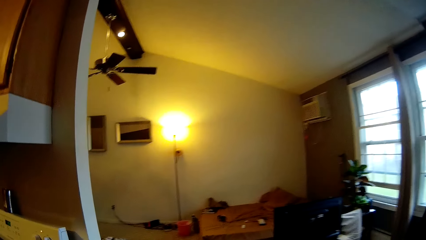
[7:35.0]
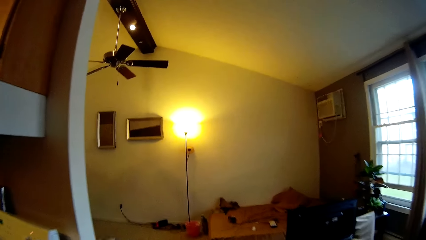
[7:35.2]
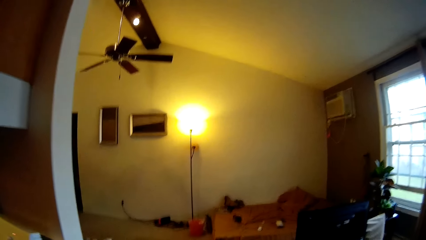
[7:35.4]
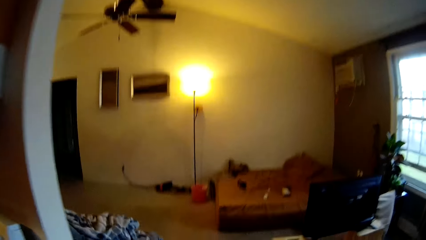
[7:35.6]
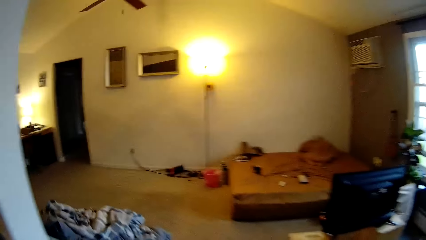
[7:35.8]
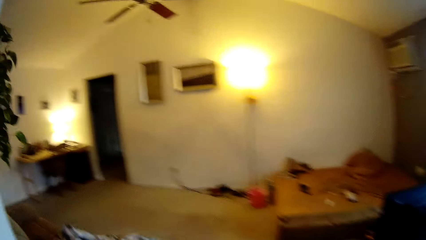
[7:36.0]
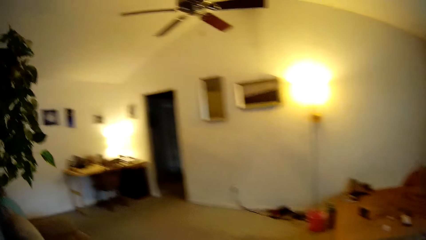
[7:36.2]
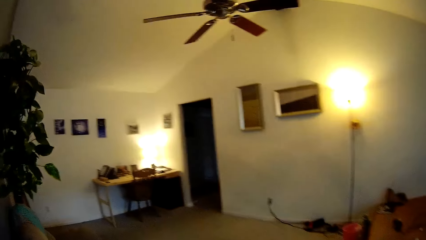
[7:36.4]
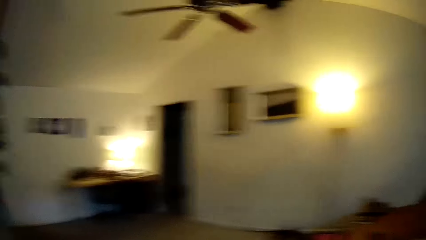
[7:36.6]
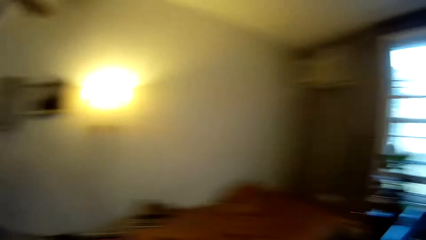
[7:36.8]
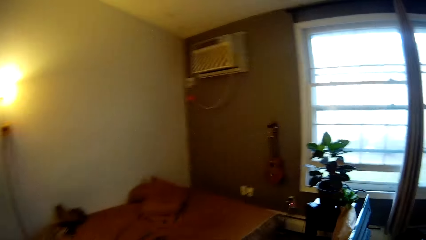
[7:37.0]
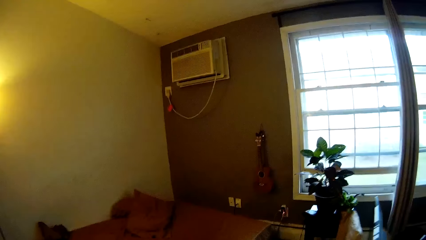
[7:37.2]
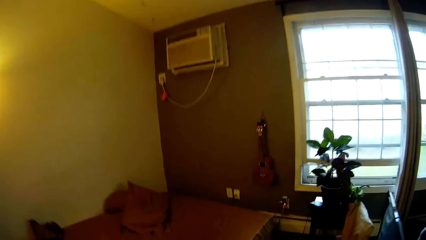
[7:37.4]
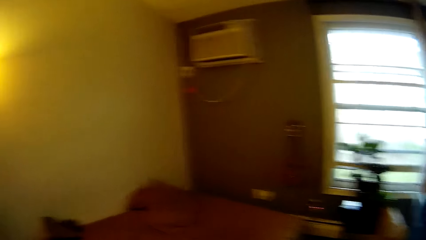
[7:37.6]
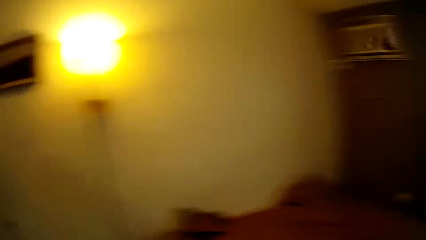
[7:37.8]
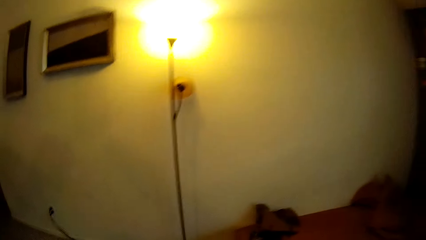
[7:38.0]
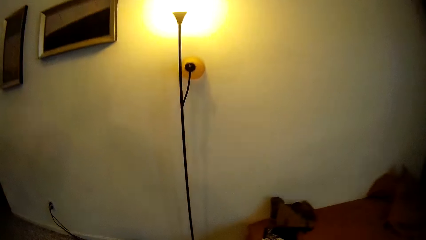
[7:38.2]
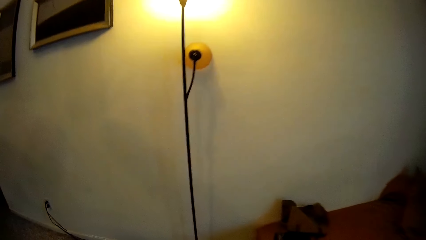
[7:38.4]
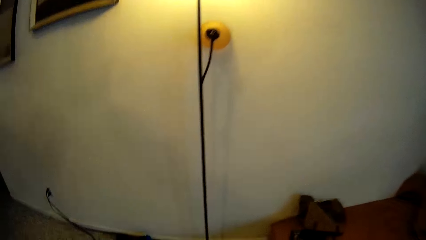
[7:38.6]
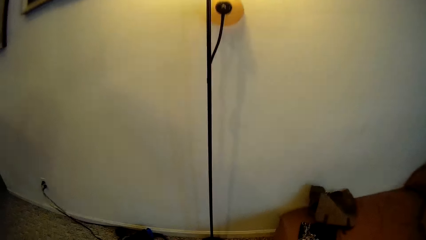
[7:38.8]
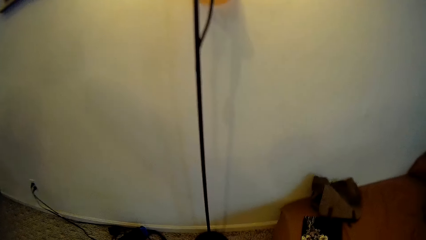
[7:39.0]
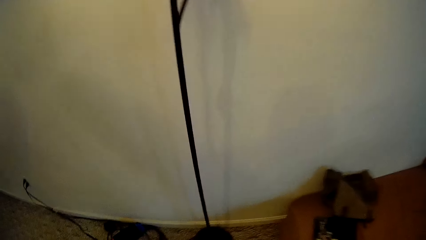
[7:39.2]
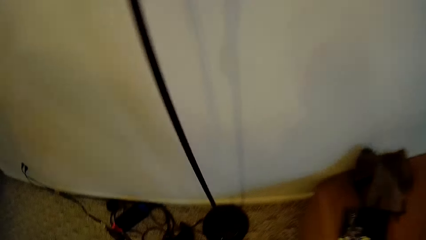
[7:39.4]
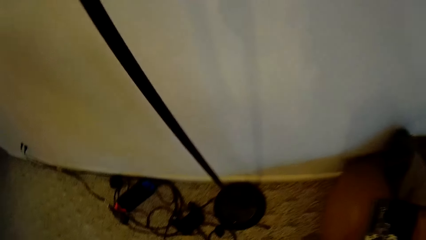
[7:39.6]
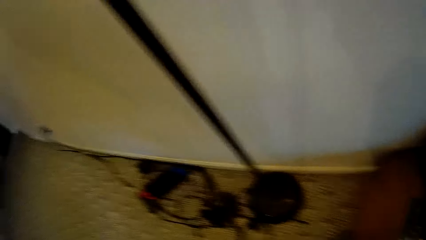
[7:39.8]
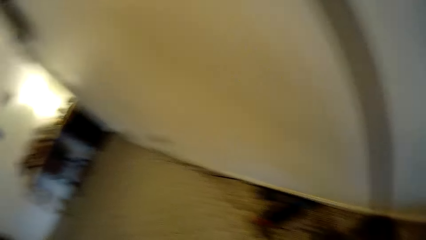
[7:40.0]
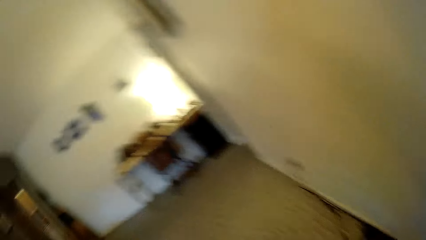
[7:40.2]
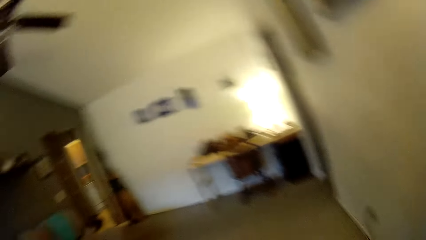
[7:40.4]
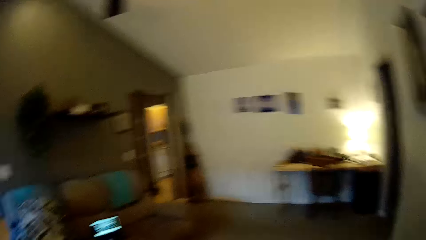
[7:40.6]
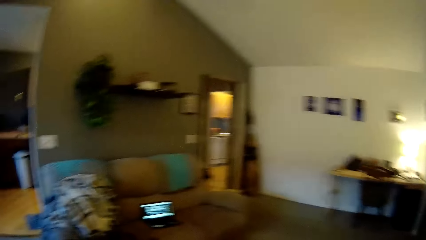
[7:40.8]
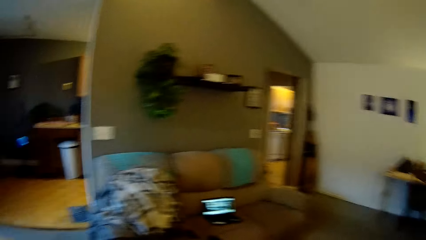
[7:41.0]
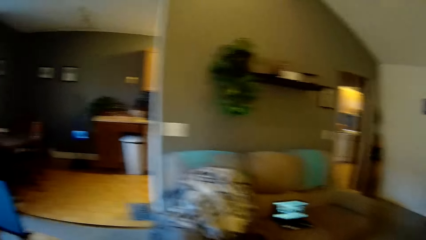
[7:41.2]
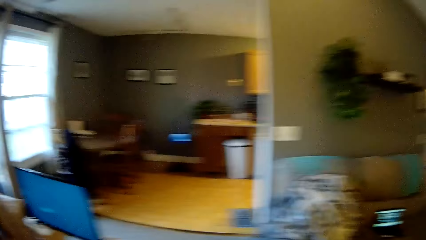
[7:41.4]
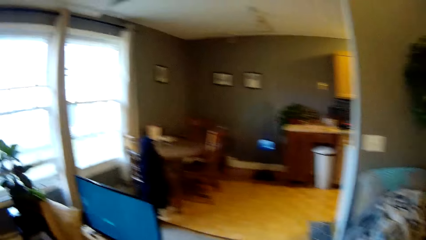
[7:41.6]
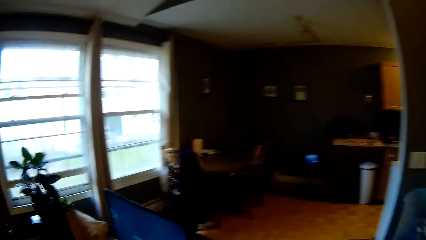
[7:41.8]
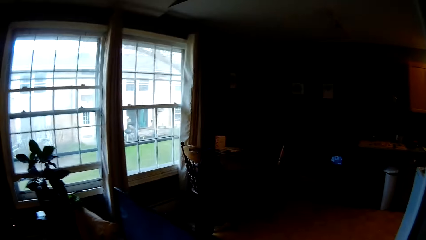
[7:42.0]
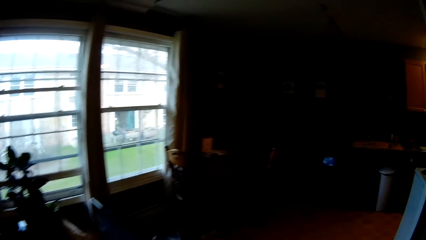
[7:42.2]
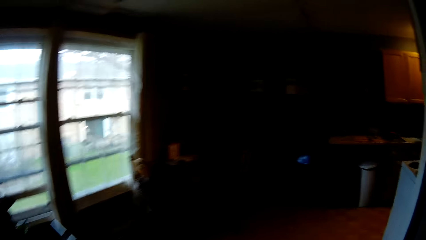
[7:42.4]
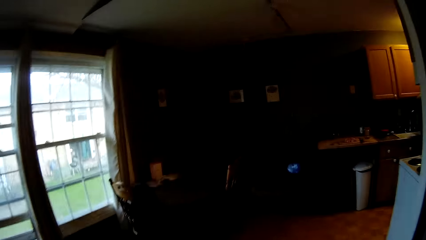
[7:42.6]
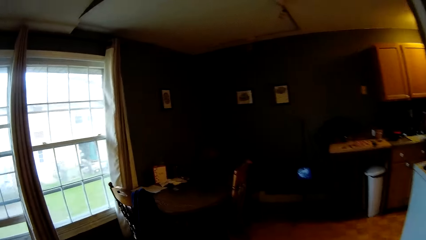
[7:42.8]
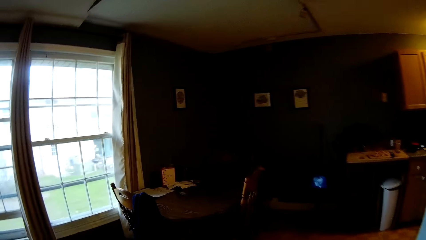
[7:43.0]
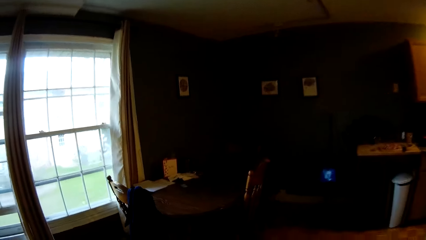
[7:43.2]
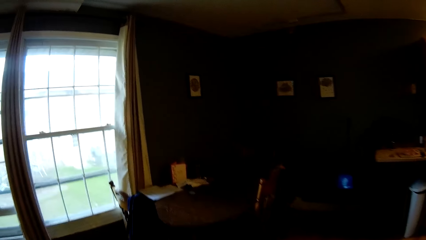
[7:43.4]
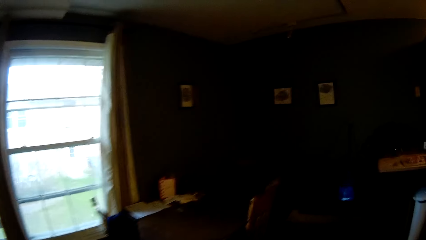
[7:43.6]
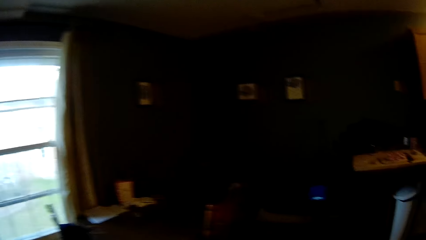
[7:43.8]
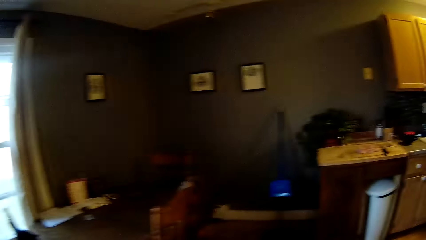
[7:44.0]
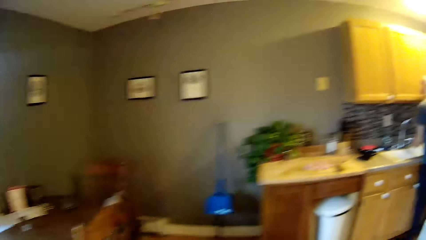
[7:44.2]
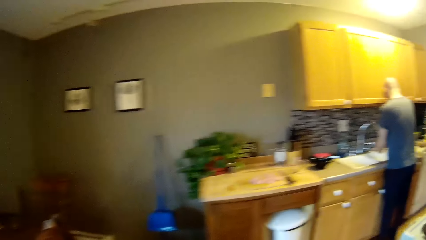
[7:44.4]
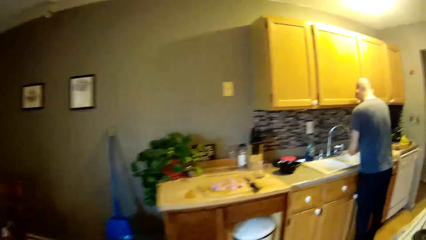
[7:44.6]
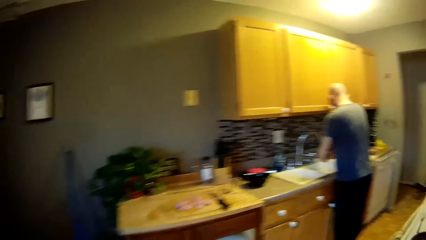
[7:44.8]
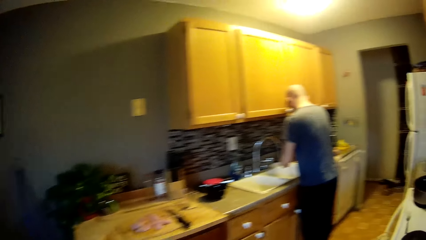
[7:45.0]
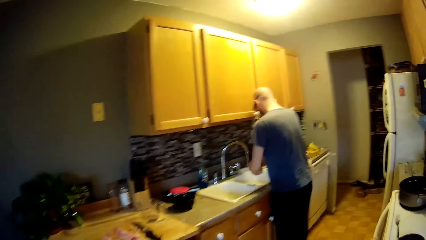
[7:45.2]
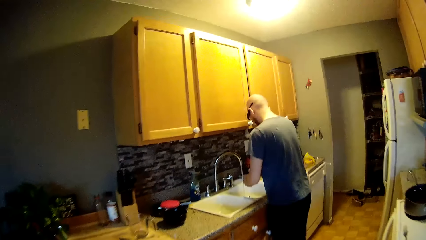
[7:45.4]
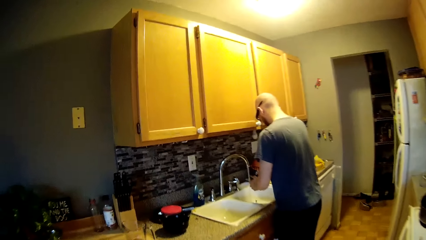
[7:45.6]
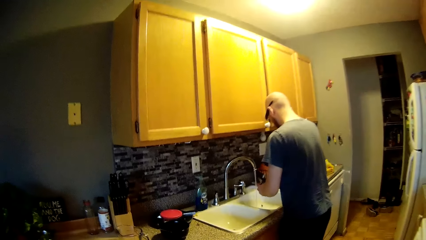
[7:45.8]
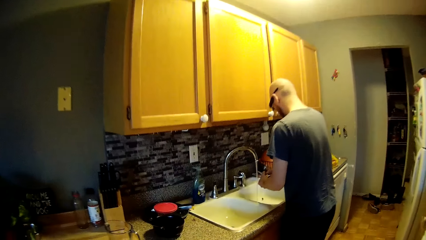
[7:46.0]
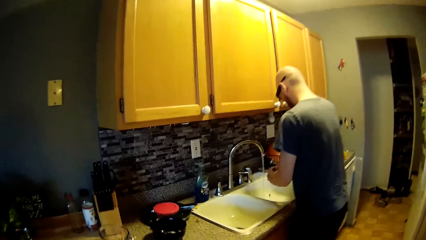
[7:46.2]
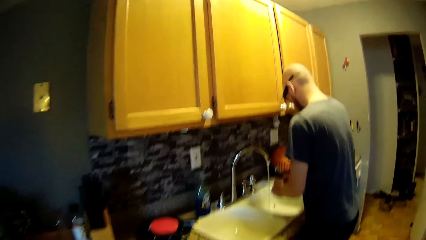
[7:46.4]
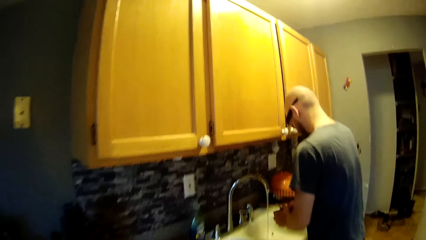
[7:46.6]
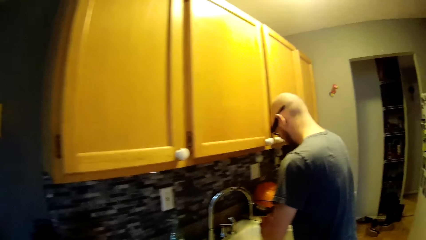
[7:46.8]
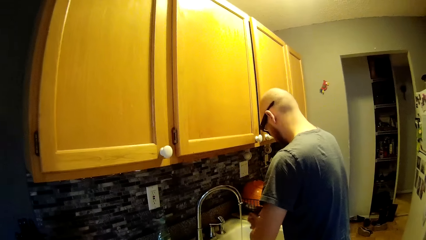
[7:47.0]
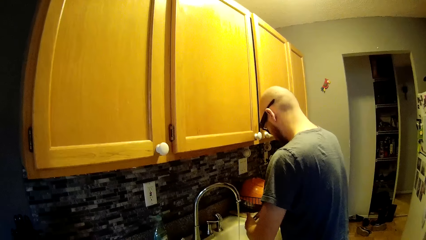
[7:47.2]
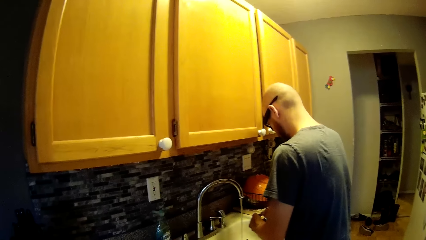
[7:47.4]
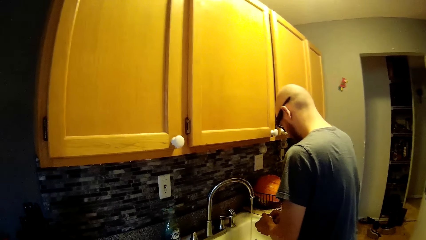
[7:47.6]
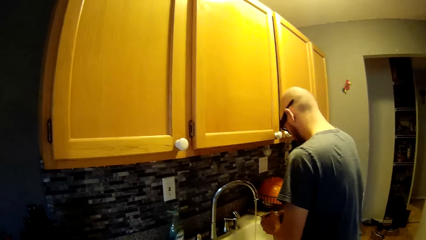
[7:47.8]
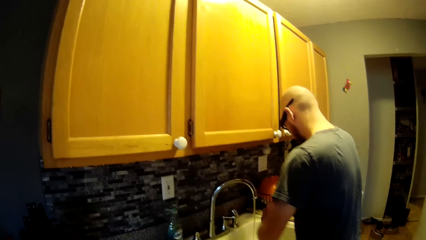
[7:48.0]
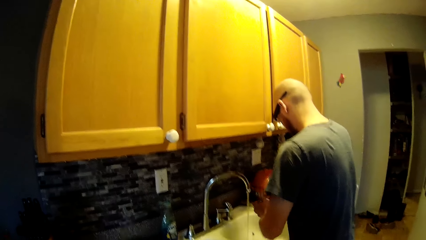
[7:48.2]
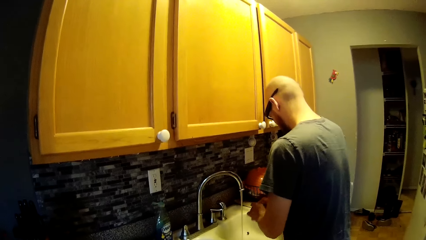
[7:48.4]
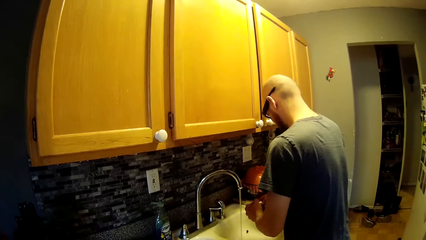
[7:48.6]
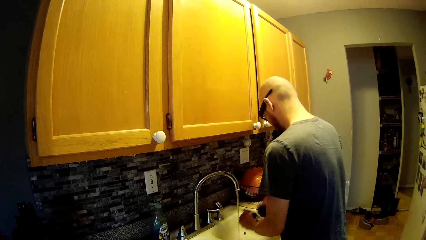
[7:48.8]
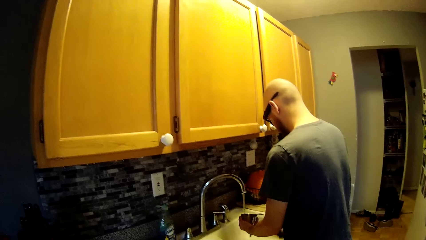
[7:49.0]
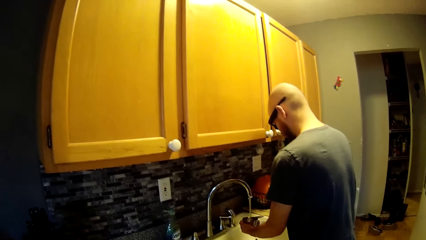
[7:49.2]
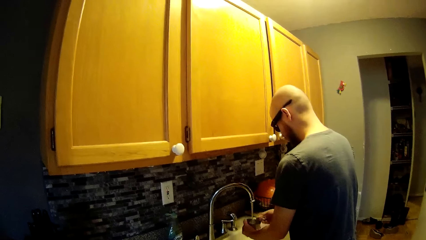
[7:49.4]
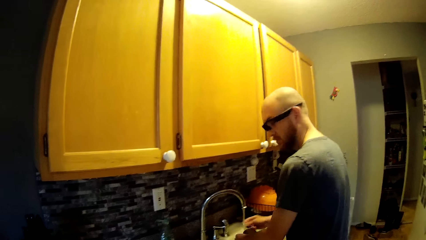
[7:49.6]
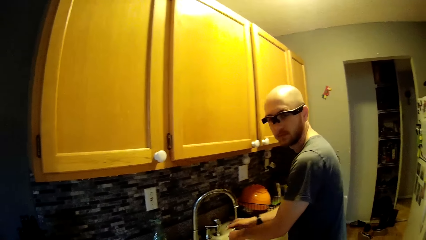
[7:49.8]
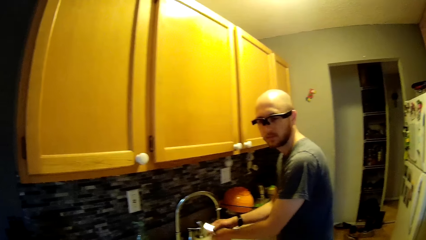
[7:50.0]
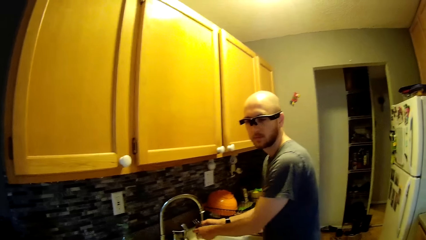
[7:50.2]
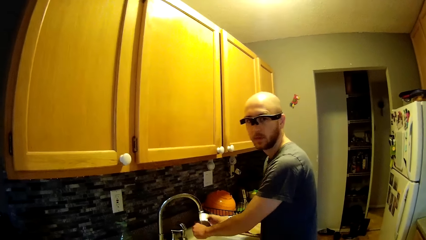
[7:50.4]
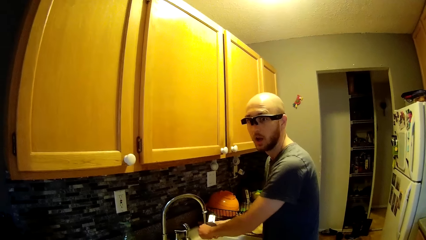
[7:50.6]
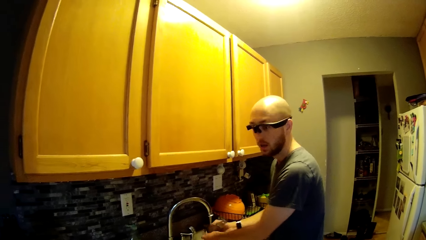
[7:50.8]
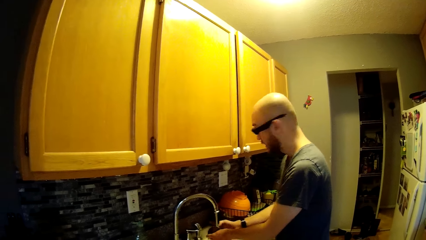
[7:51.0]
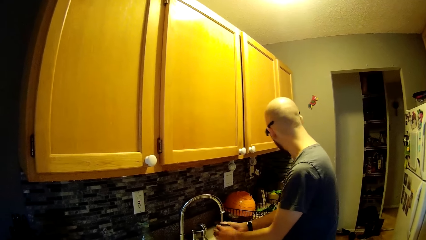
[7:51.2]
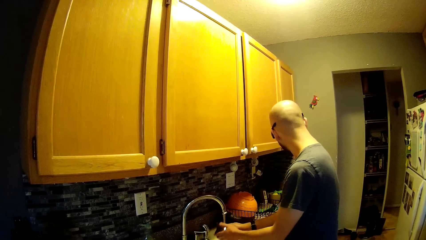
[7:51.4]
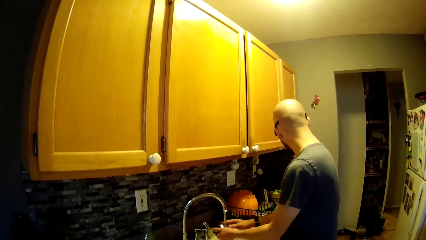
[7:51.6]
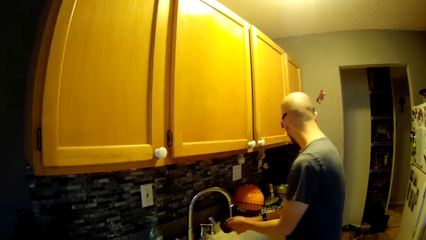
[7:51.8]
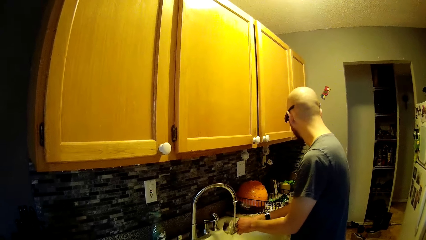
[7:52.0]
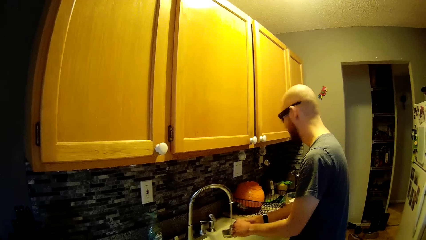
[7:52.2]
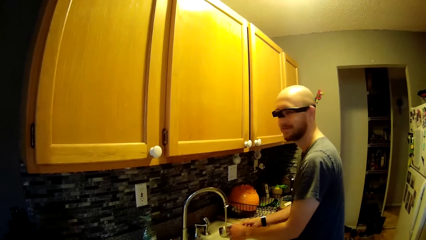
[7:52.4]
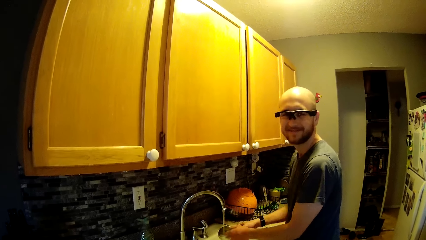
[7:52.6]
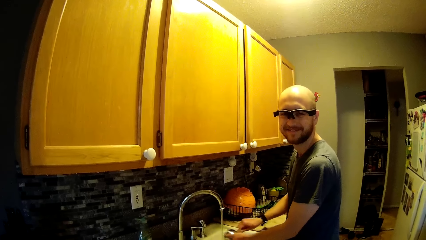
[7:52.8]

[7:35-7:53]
The man washes the container in the sink with the sponge in his right hand. He drops the sponge in his right hand in the sink. He rinses the container in his hands in the sink.
